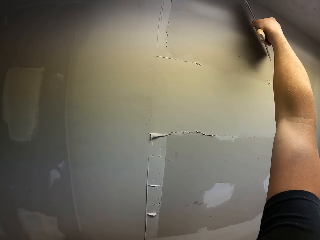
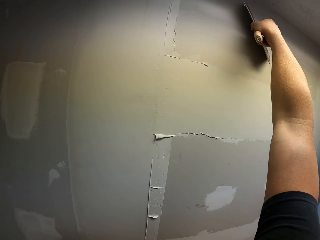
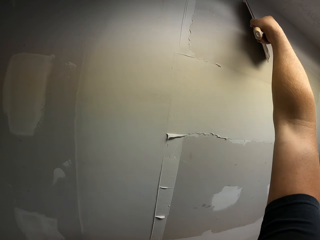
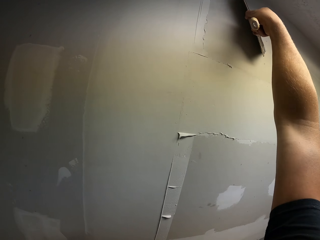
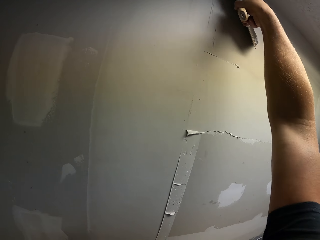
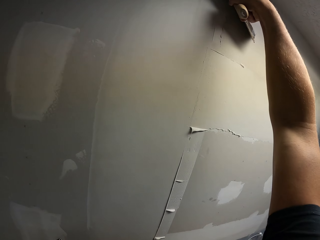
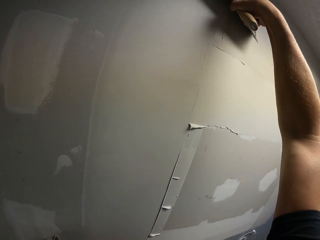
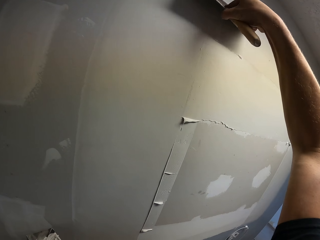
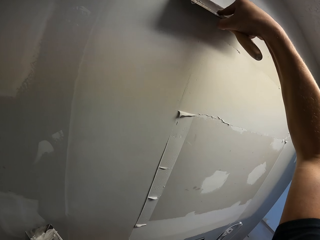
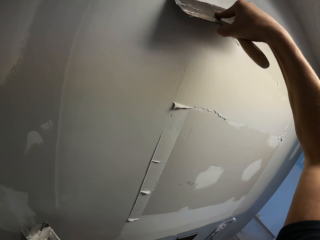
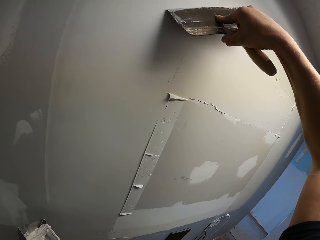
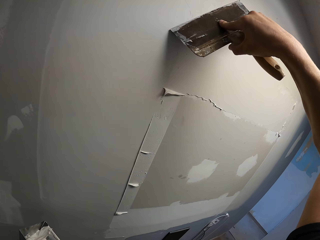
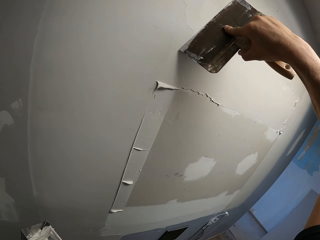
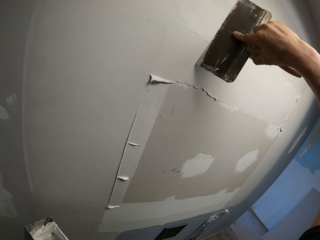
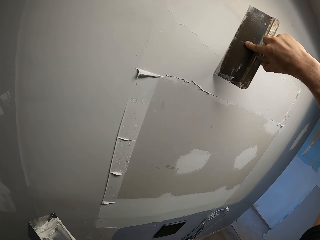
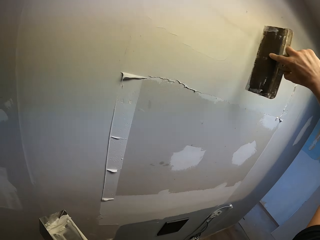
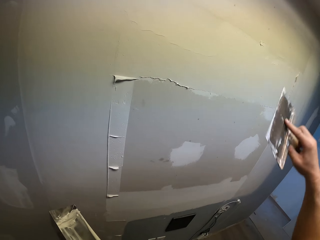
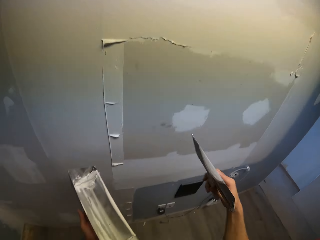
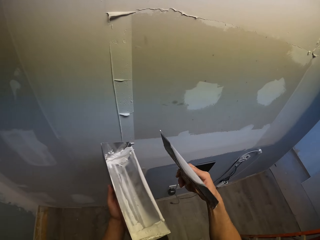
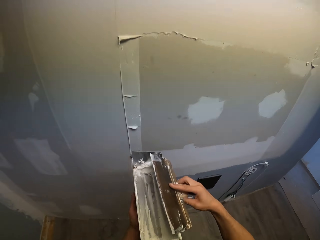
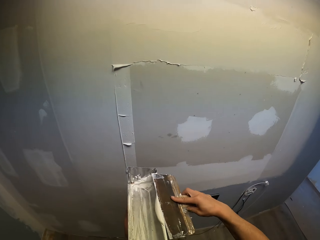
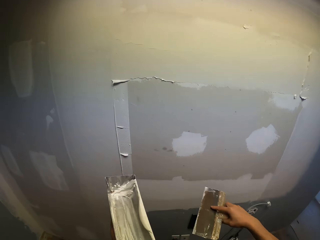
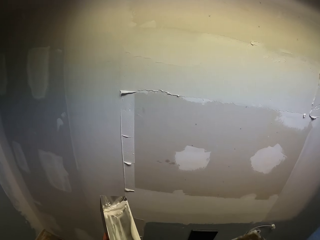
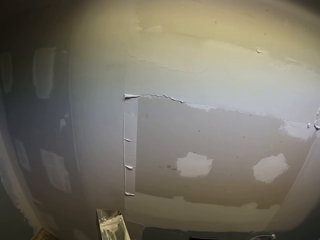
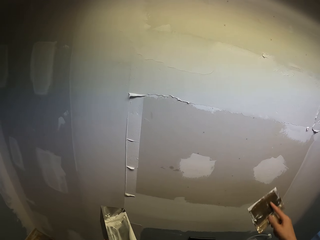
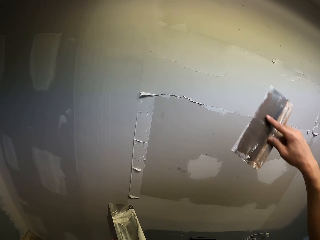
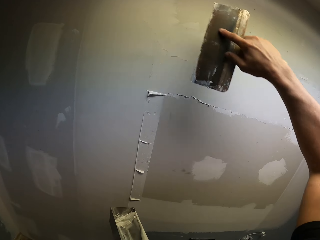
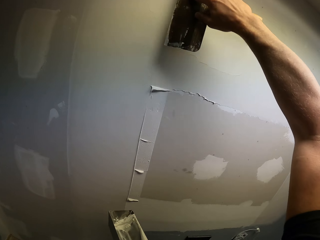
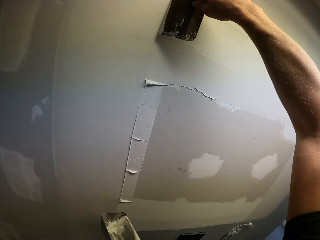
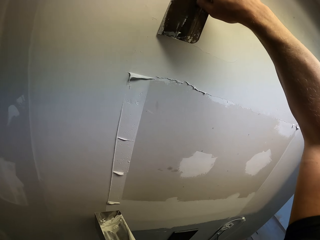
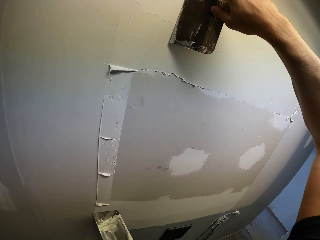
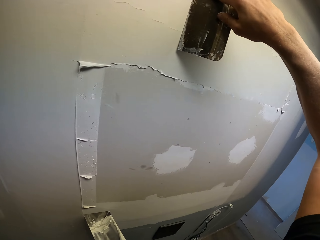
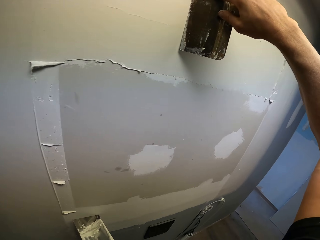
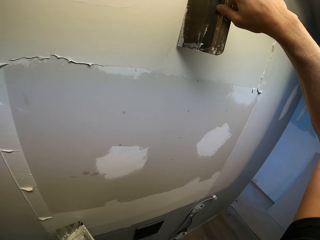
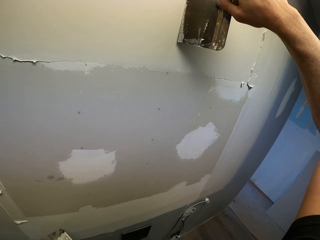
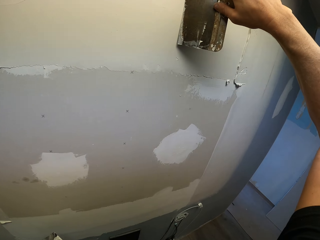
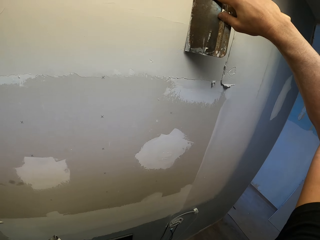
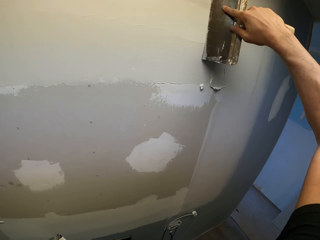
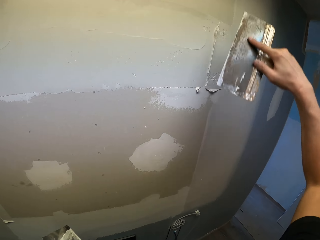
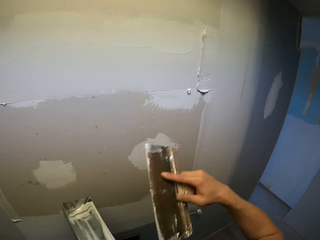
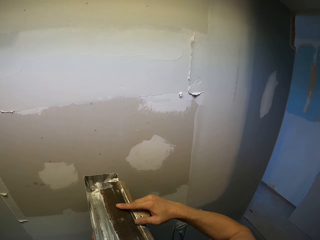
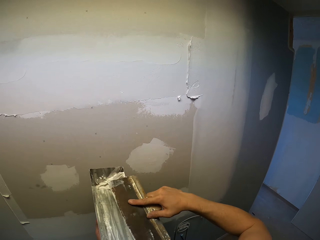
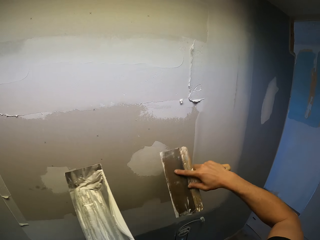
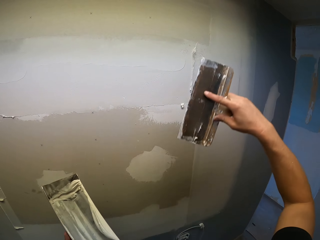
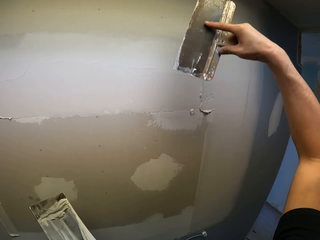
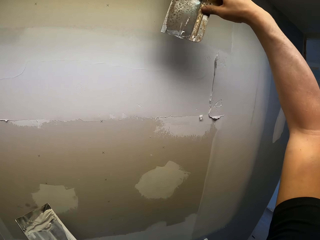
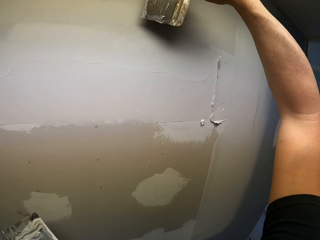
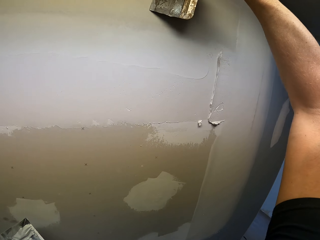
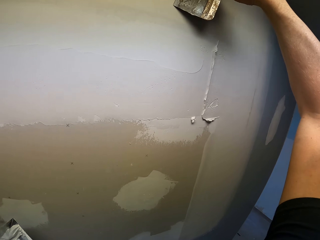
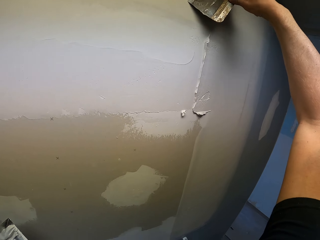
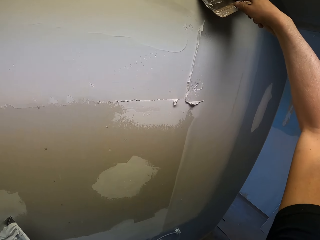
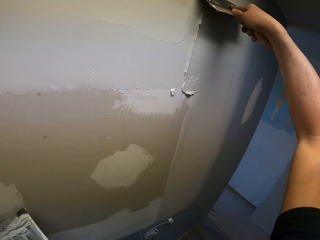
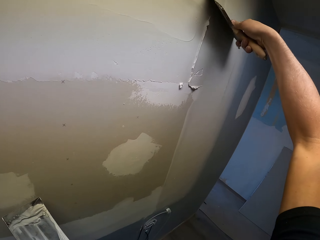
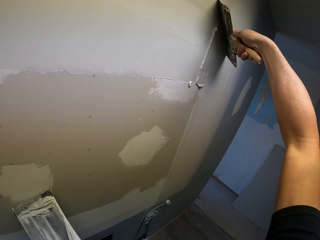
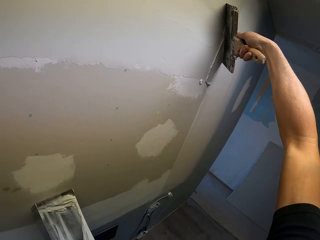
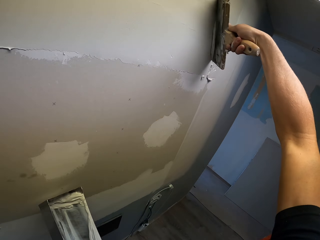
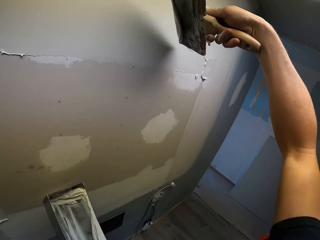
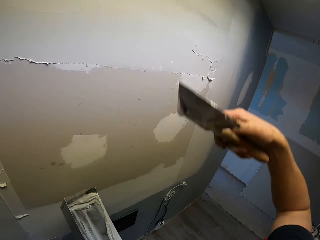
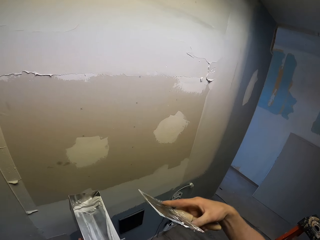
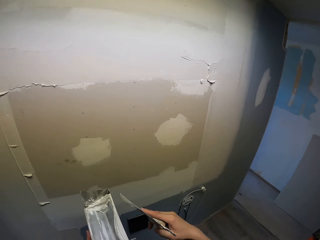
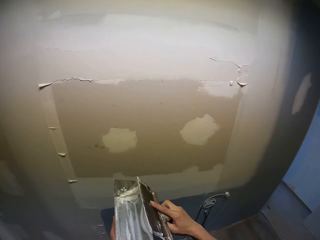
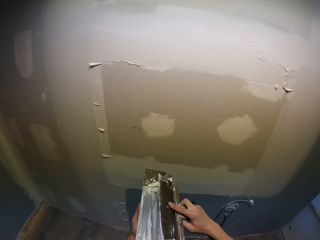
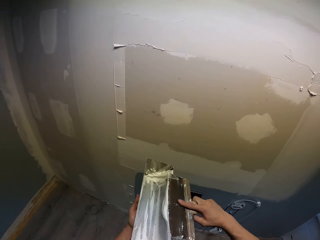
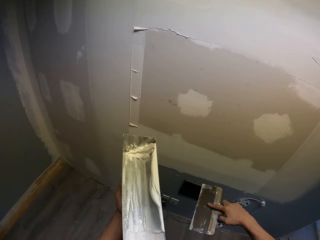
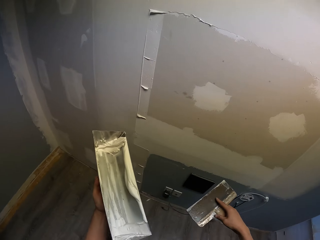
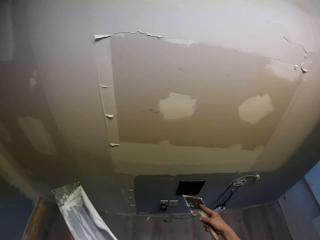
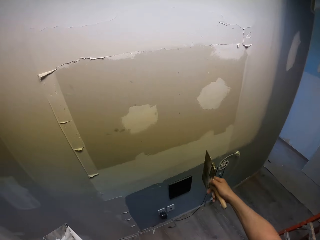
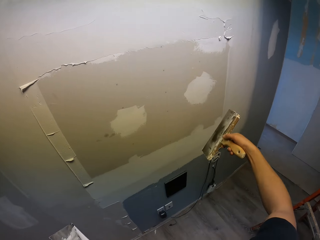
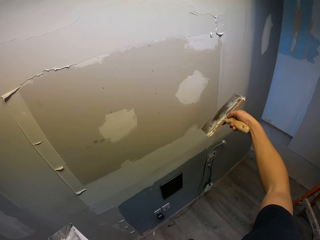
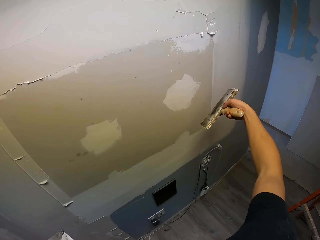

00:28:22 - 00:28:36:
The camera wearer spreads the filler or wall putty in the wall. They remove excess filler from the scraper. They scoop the wall putty on the putty tray. They spread the filler in the wall. They remove excess filler from the scraper. They scoop the wall putty on the putty tray. They spread the filler in the wall. They remove excess filler from the scraper.

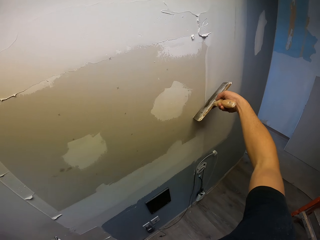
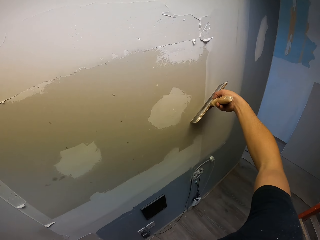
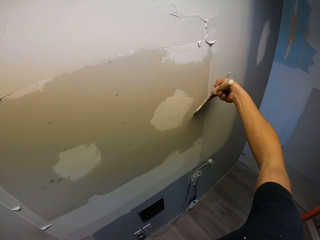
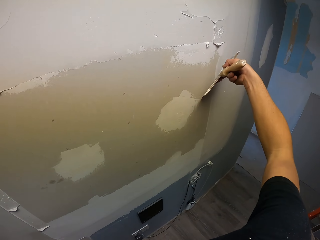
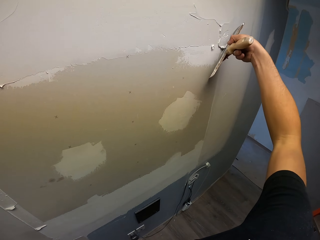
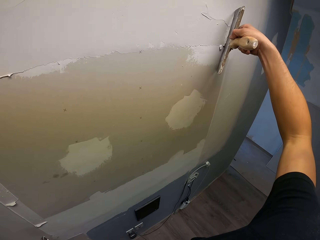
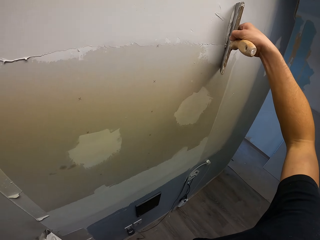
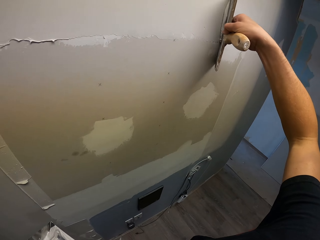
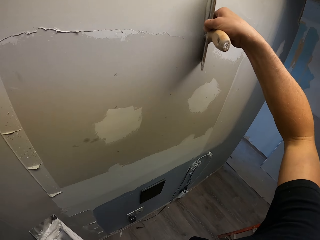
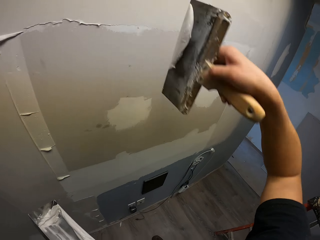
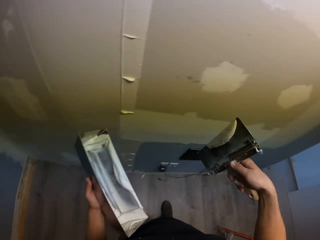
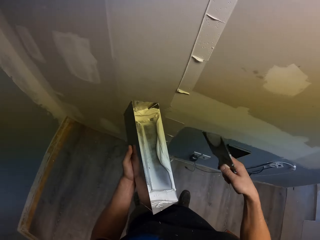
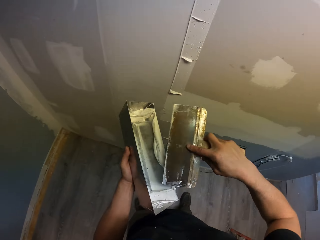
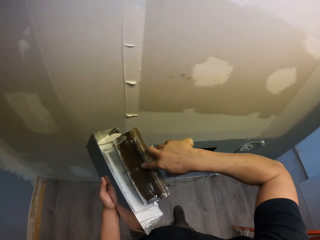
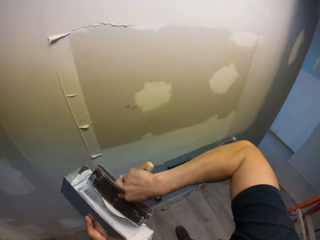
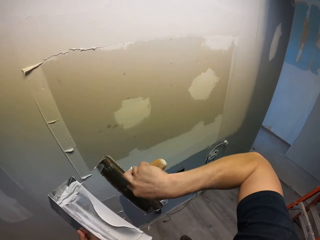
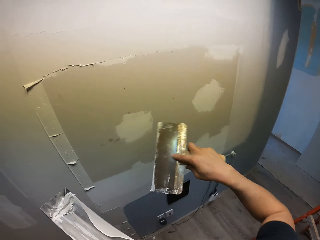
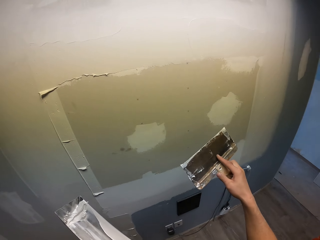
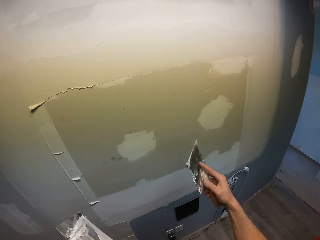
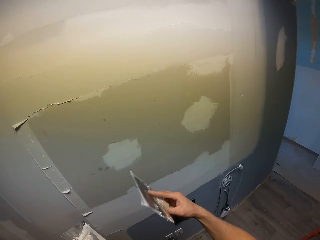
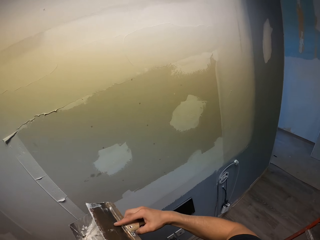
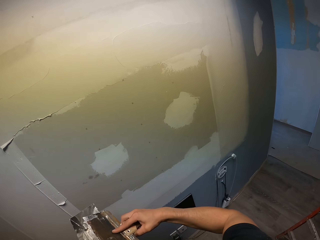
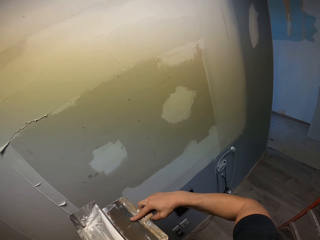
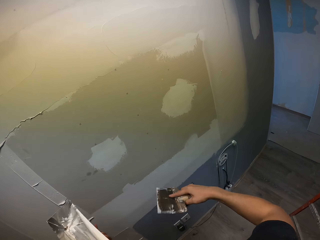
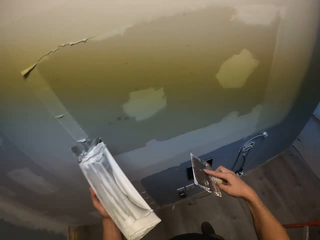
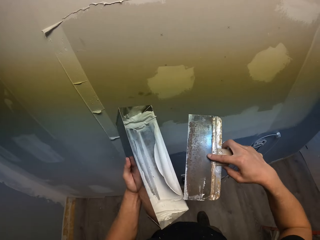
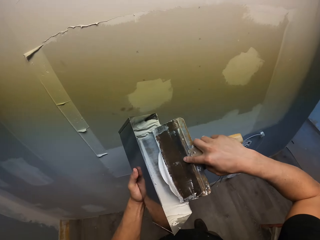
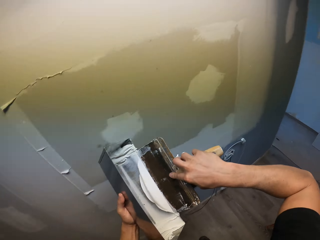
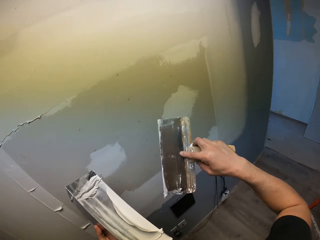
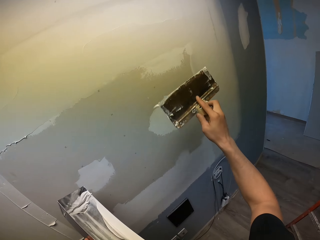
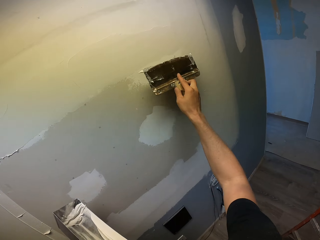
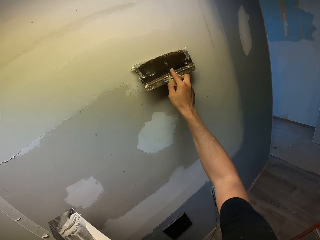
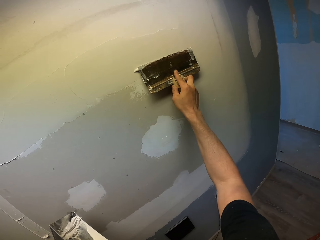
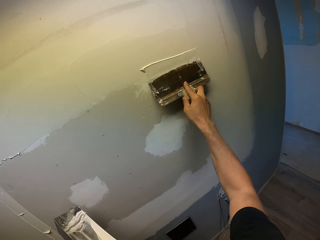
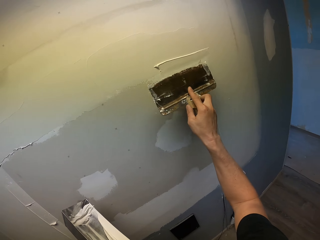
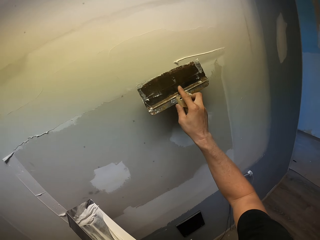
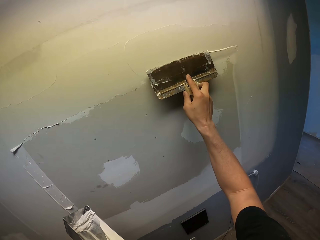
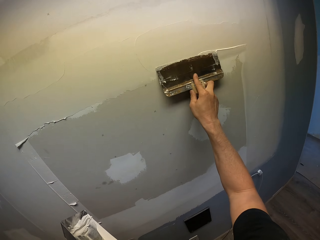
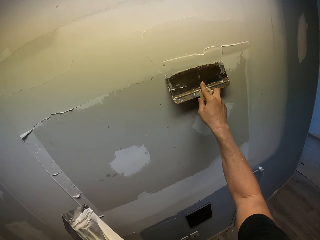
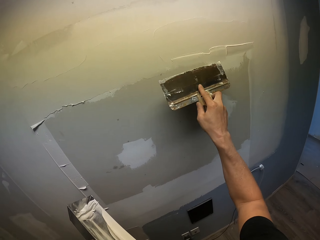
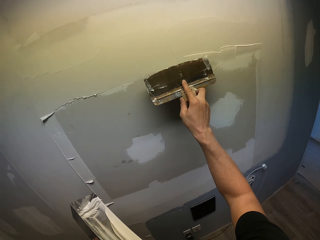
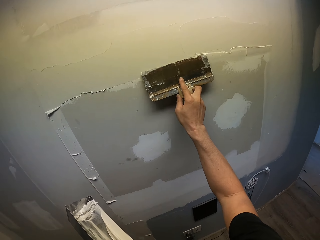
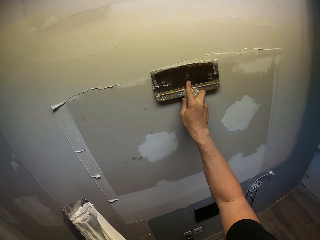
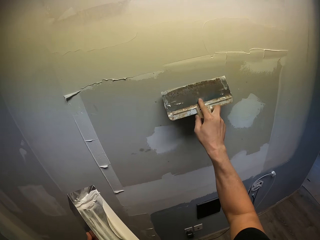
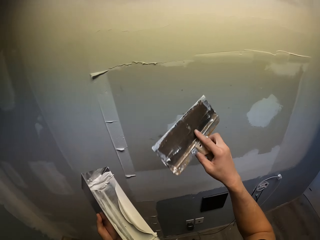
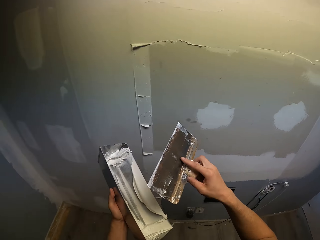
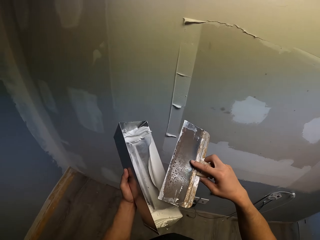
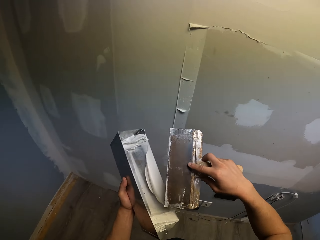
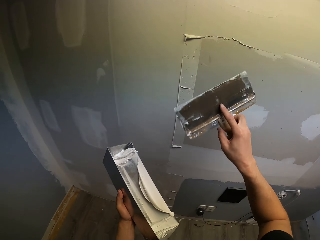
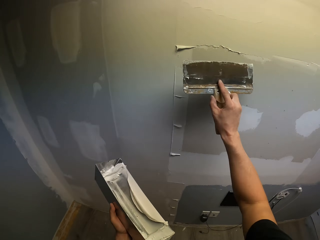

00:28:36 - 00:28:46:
The camera wearer spreads the filler or wall putty in the wall. They put the wall putty in the tray. They remove excess filler from the scraper. They spread the filler in the wall.
